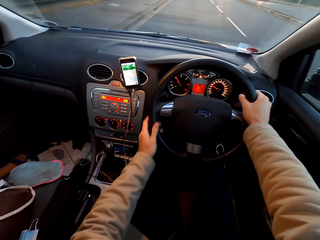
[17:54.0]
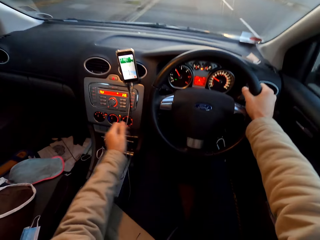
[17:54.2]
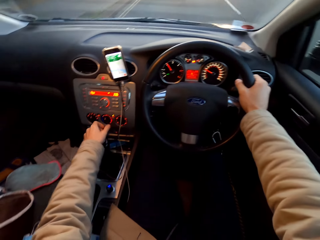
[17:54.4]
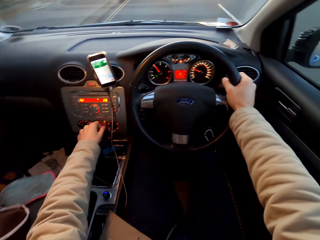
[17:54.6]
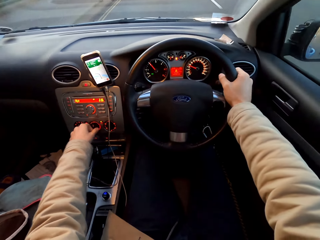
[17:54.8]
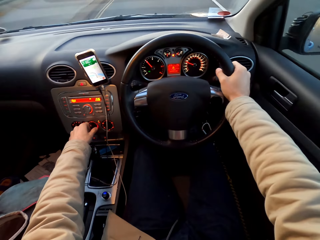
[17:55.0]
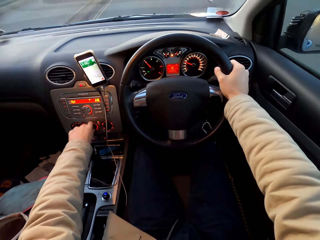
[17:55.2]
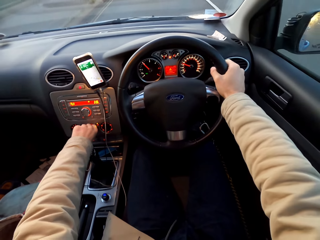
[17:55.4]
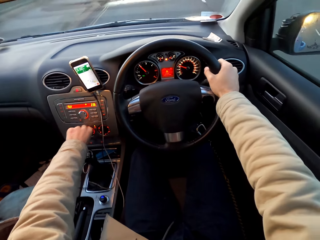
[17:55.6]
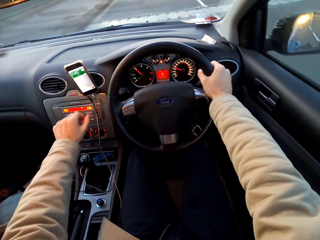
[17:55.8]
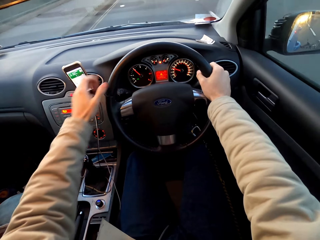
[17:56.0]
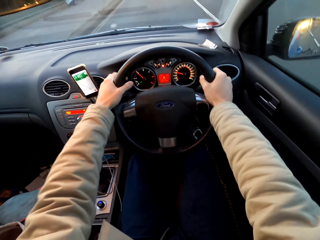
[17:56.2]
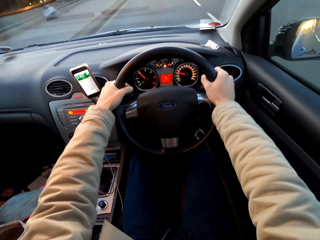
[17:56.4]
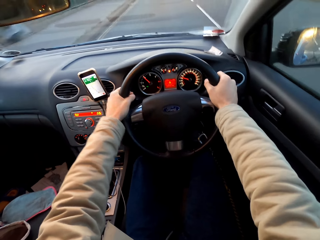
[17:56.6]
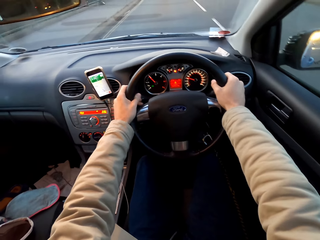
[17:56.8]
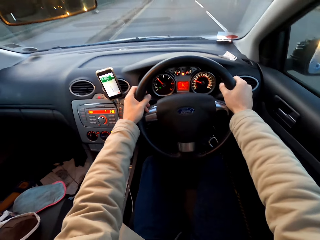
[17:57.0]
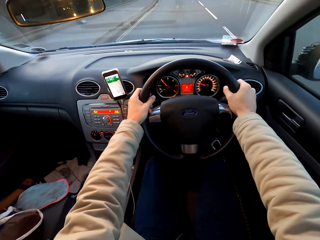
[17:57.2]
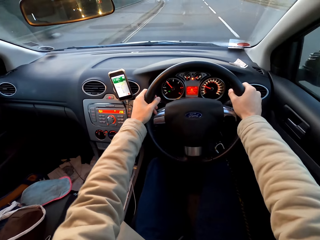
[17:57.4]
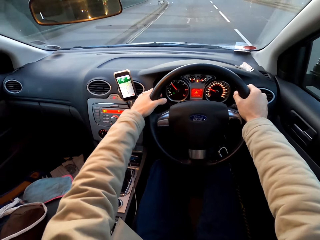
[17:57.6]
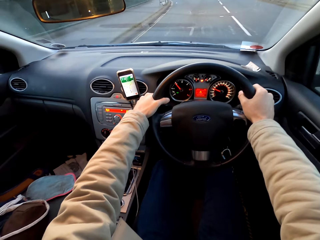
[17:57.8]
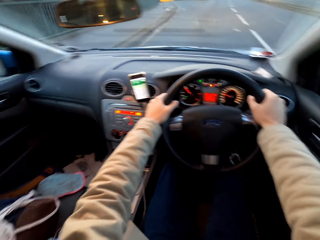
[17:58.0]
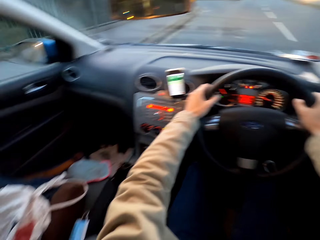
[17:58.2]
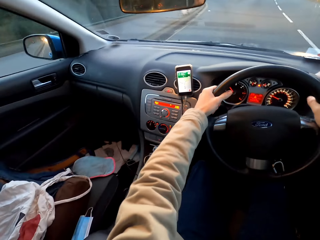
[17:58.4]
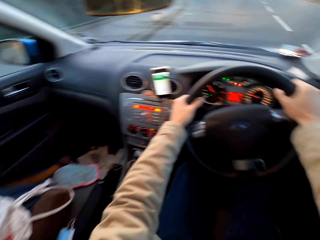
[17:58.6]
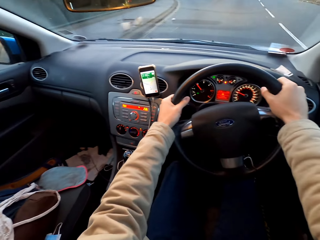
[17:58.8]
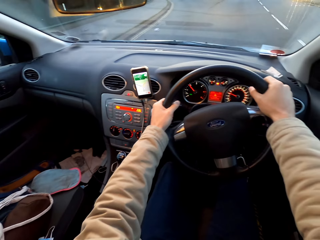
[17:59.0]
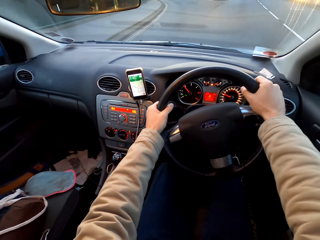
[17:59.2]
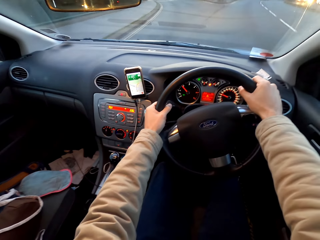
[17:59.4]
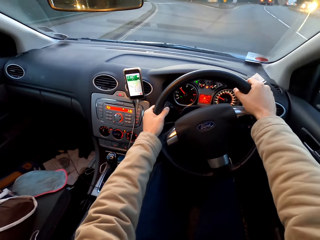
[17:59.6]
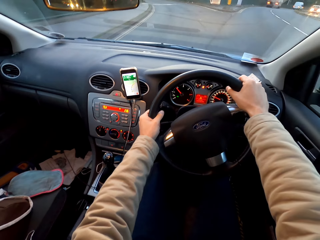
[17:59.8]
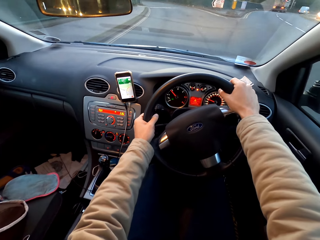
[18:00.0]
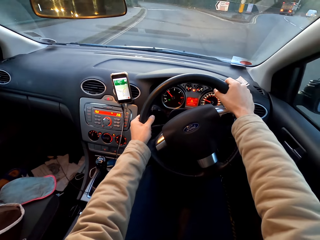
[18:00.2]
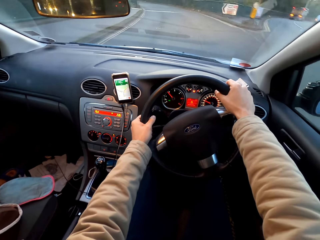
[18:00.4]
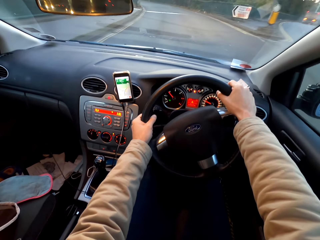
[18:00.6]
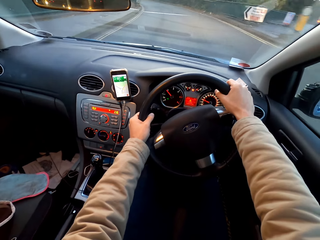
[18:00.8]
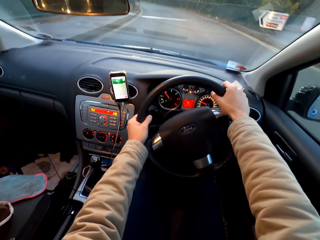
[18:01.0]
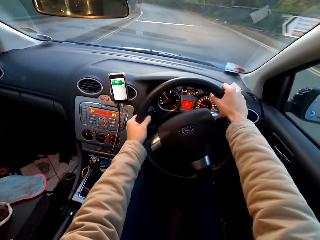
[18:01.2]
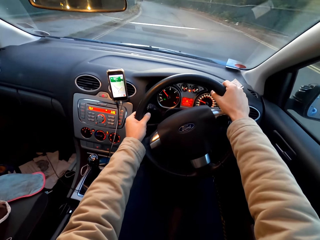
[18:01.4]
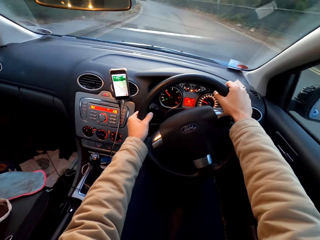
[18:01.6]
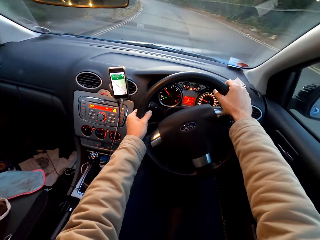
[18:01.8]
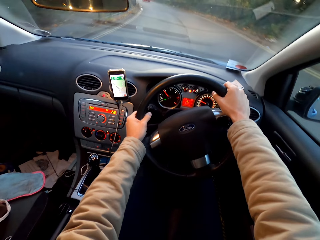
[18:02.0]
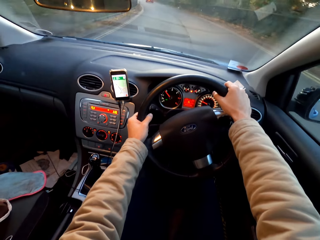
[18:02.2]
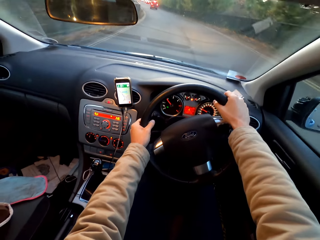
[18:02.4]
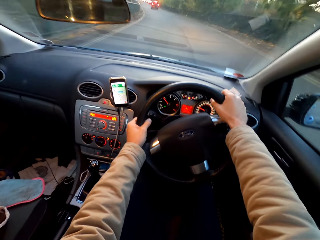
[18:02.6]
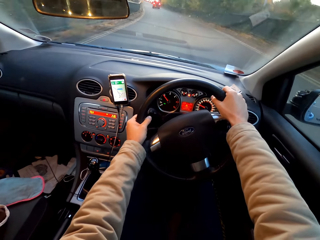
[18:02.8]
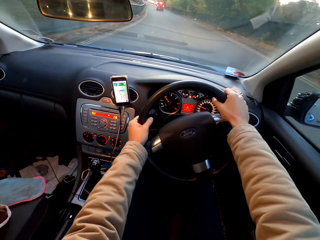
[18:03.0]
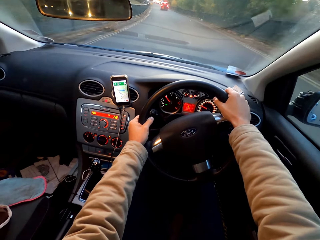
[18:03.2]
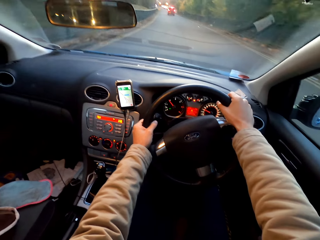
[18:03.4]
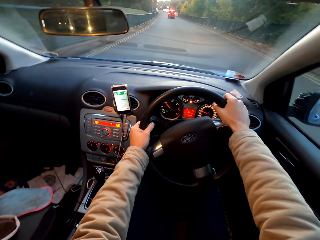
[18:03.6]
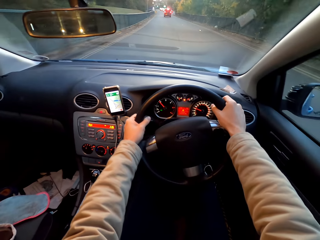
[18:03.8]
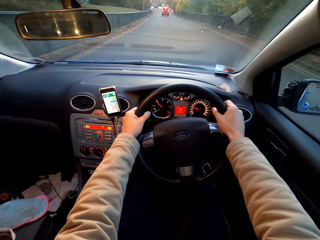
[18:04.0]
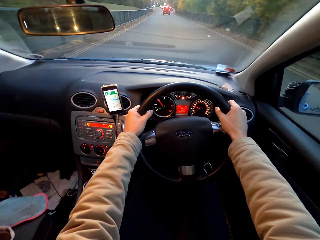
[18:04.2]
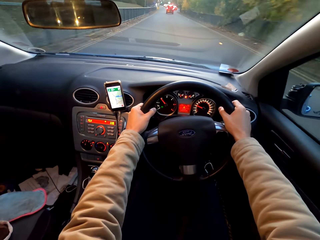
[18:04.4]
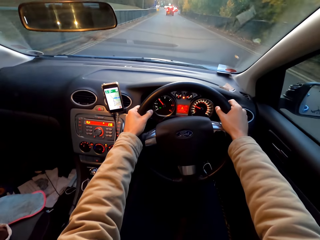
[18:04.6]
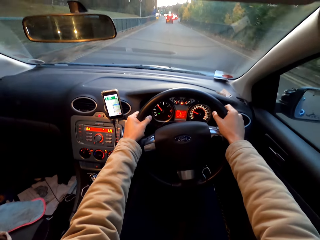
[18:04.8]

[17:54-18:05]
The camera wearer turns a knob on the center console of the car with his left hand. He drives the car with both hands.

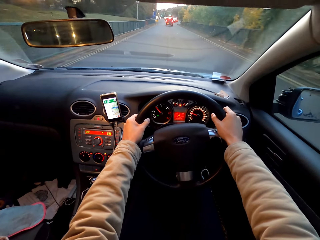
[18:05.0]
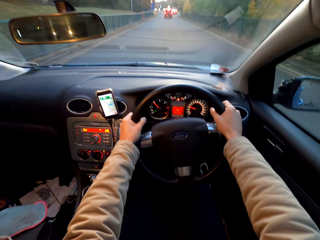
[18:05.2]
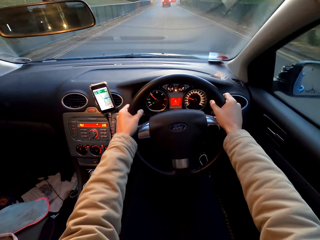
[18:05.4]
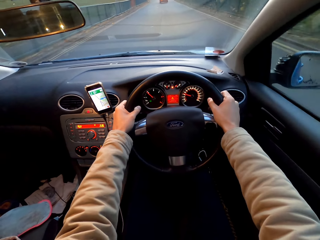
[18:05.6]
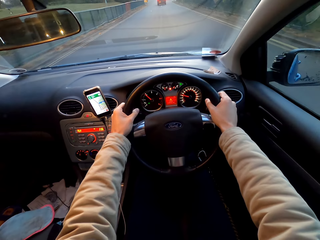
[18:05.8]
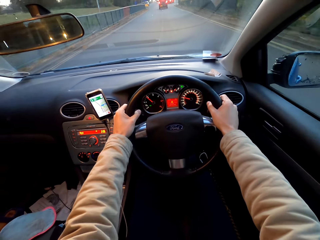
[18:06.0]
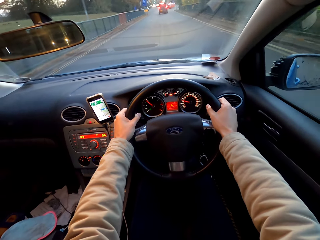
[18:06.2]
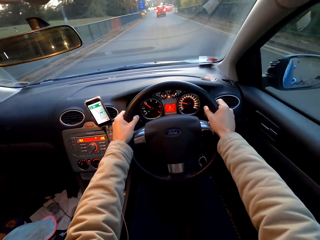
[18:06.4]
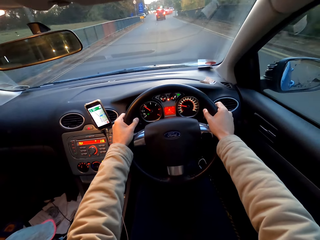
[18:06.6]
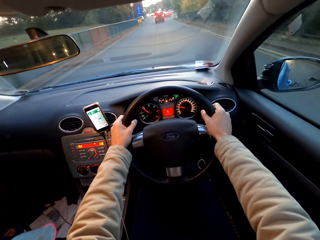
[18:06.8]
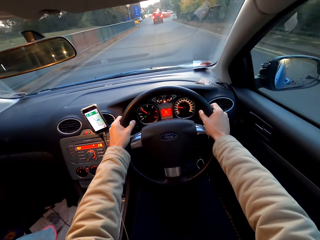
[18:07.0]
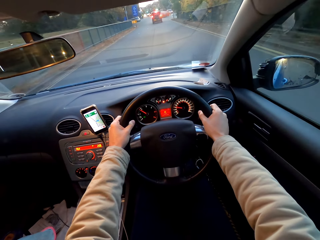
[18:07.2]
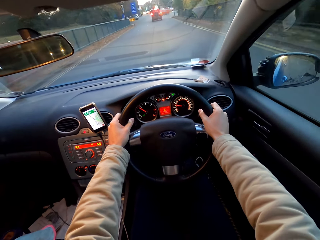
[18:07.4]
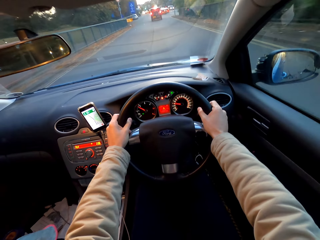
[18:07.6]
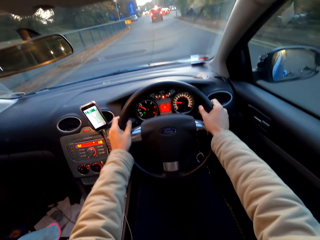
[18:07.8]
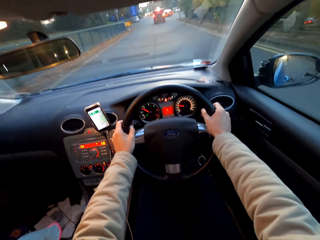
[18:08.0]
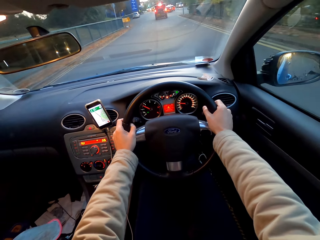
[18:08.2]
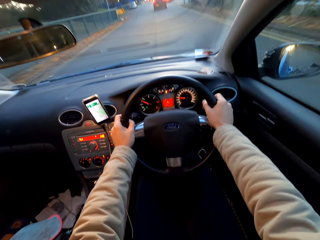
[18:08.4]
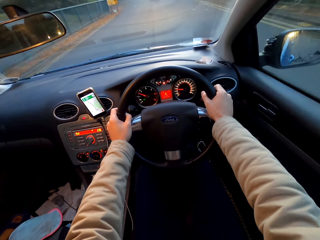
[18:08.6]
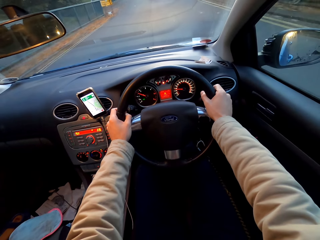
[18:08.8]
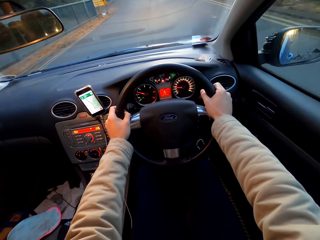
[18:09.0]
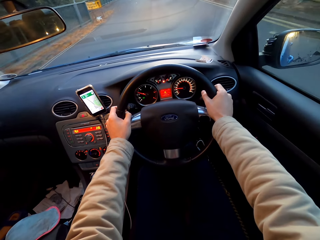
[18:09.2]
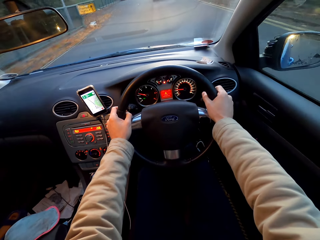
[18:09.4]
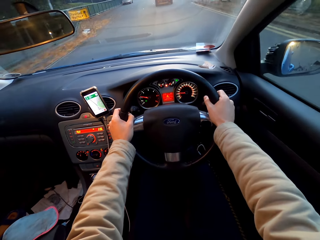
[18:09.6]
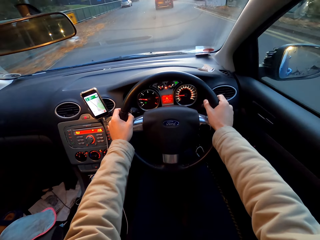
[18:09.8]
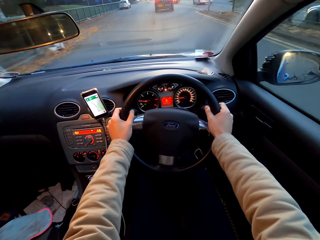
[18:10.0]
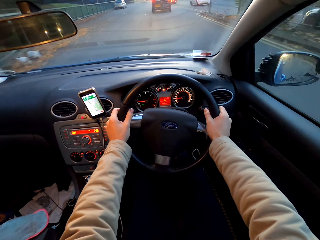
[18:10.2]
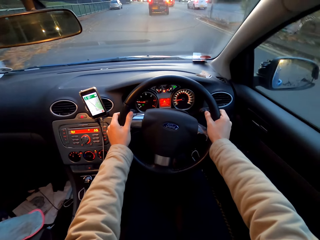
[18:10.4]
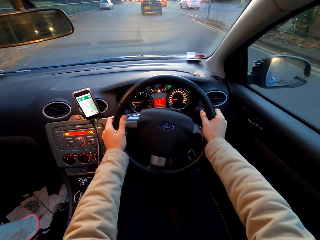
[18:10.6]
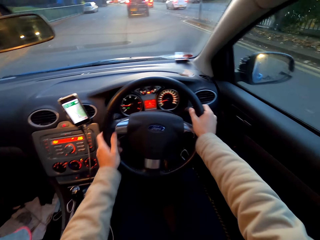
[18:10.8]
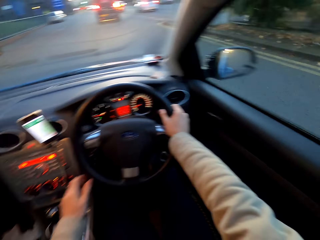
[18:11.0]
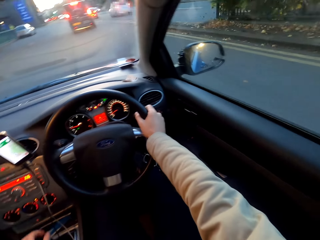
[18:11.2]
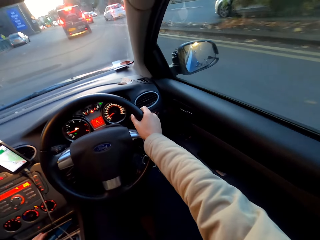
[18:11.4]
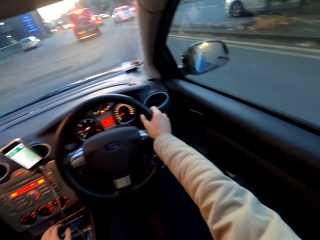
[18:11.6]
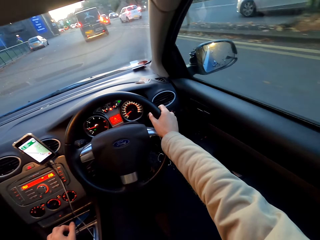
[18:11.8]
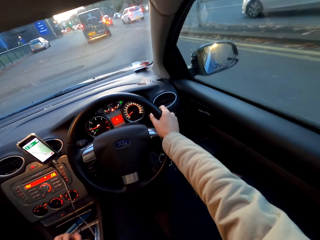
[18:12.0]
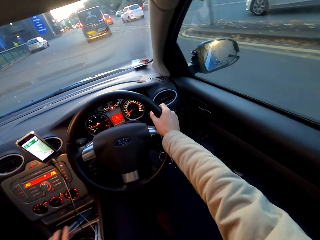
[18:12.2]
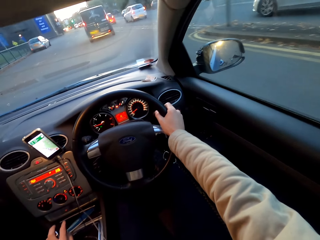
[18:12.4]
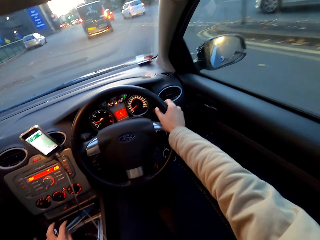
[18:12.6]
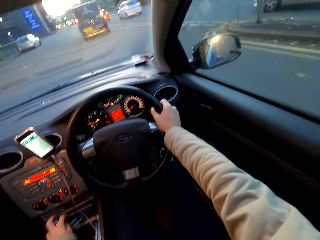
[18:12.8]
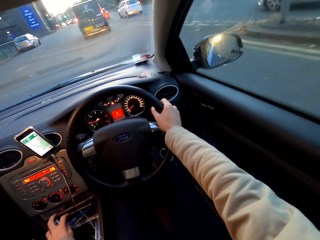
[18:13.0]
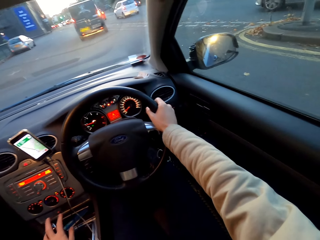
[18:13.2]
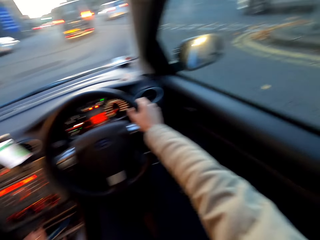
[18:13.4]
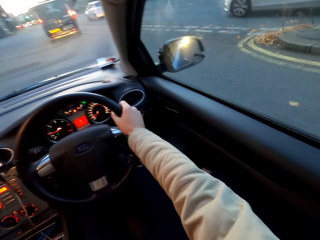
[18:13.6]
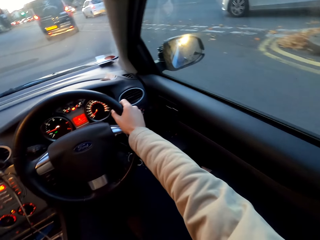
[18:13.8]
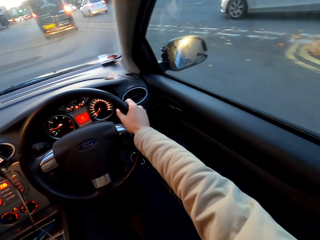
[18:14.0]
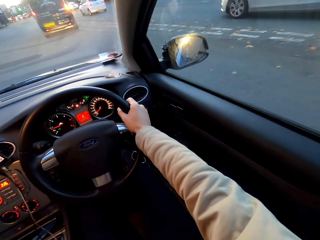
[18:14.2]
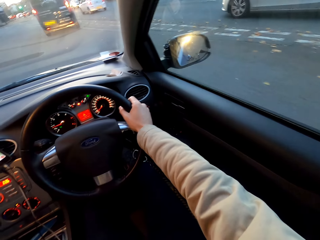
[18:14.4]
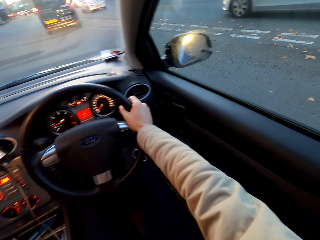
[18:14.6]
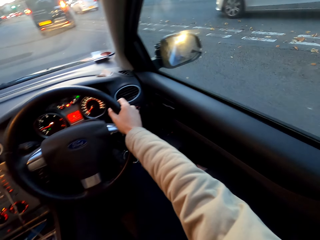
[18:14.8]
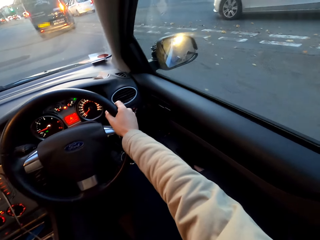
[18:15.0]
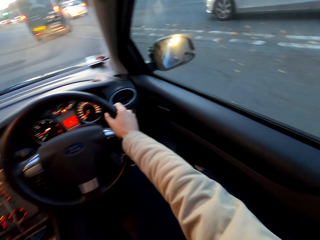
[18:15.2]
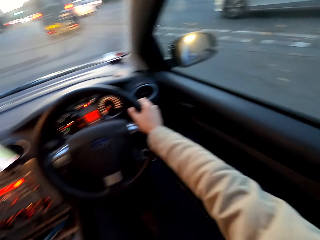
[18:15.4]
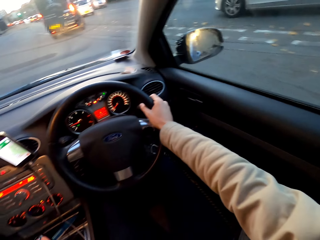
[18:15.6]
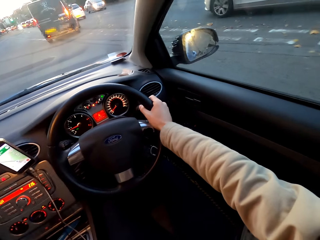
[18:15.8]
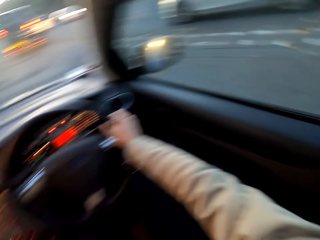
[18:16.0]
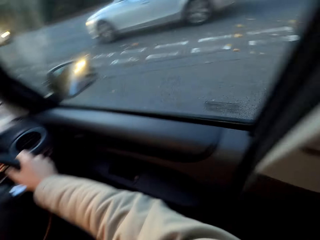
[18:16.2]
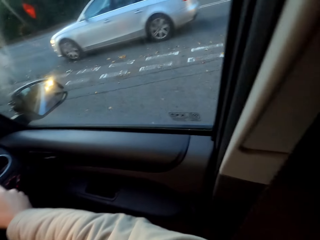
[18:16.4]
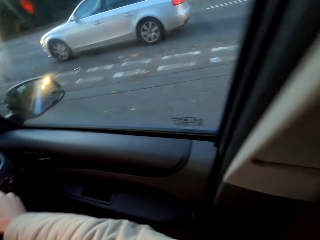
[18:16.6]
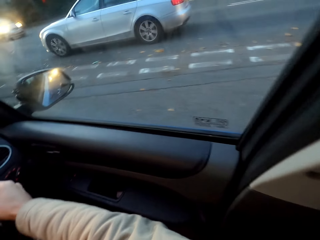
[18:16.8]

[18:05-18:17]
The camera wearer operates the gearstick of the car with his left hand.
